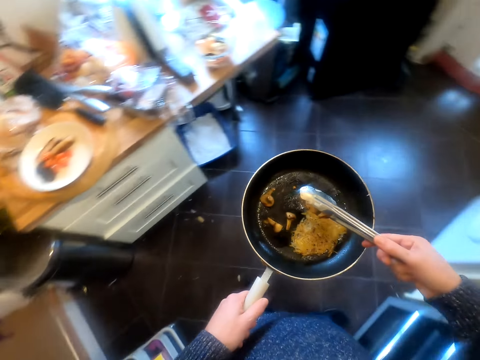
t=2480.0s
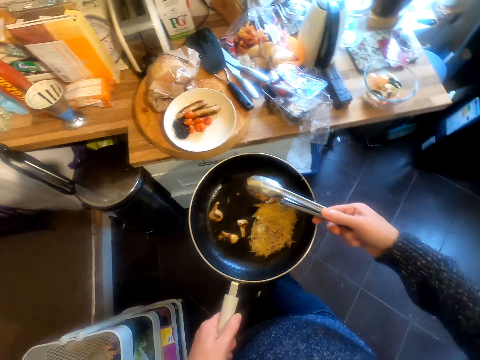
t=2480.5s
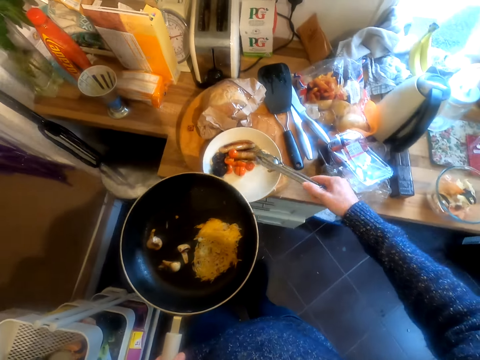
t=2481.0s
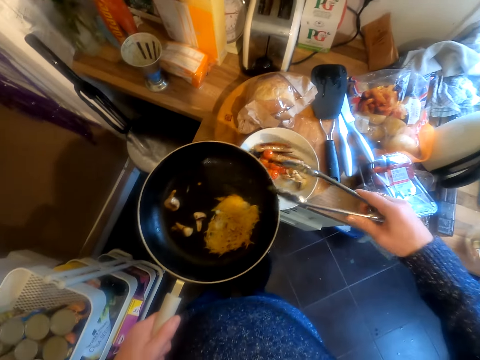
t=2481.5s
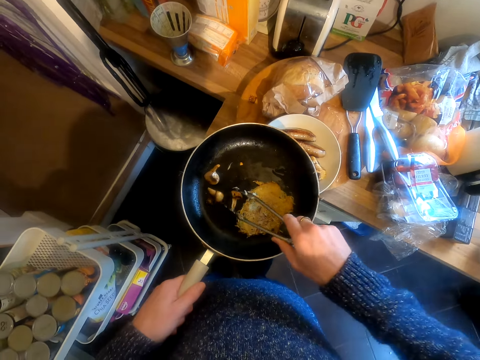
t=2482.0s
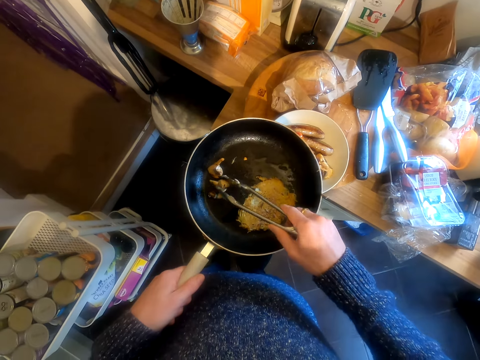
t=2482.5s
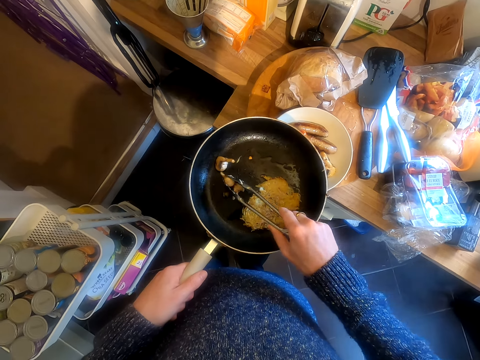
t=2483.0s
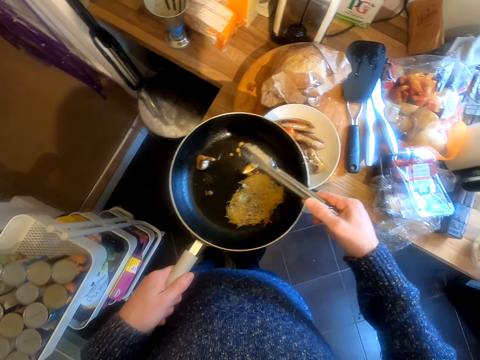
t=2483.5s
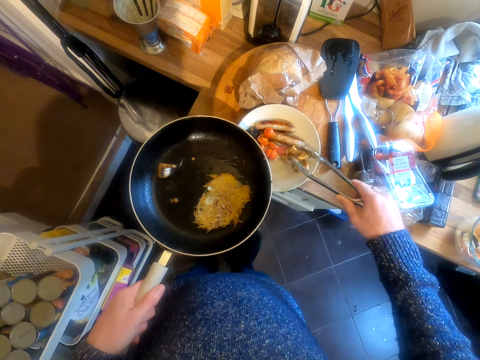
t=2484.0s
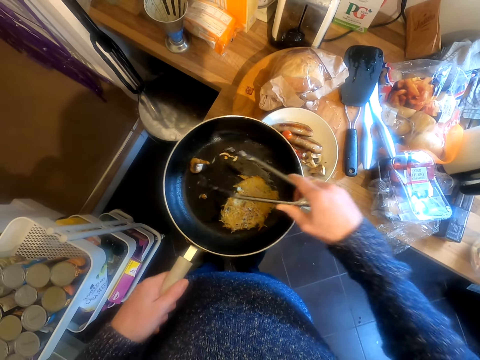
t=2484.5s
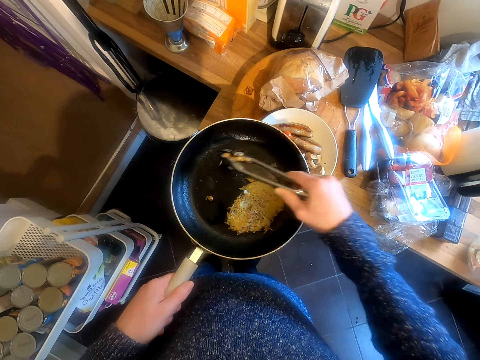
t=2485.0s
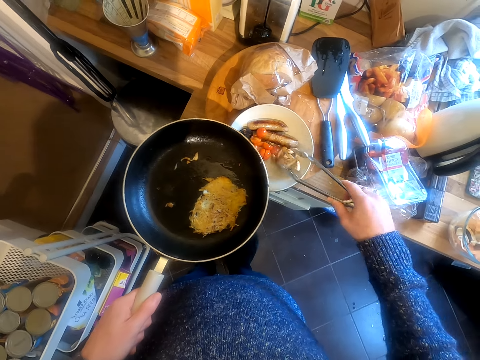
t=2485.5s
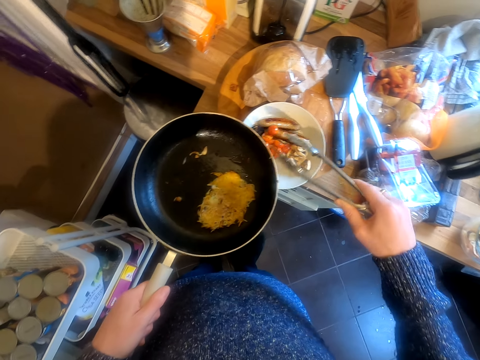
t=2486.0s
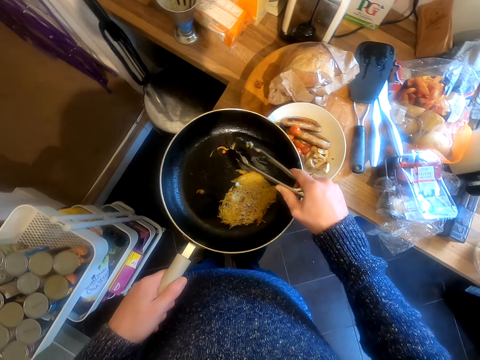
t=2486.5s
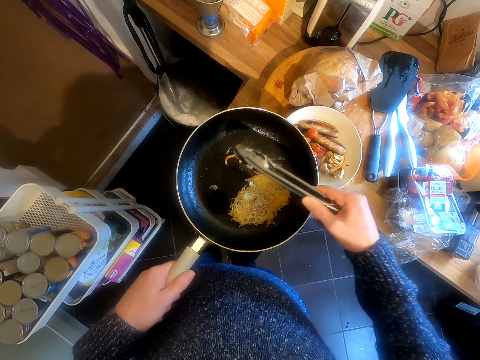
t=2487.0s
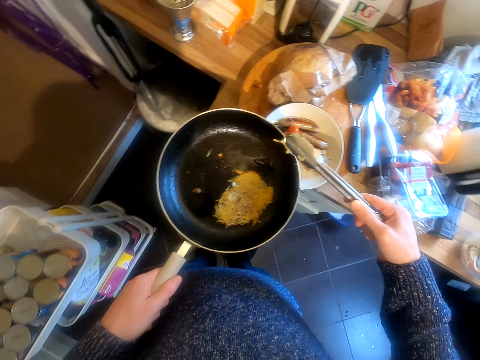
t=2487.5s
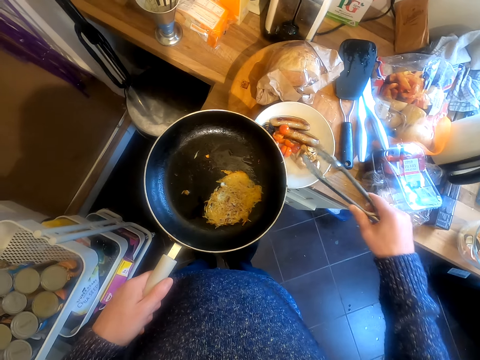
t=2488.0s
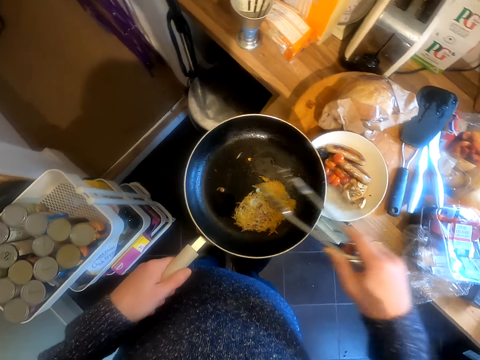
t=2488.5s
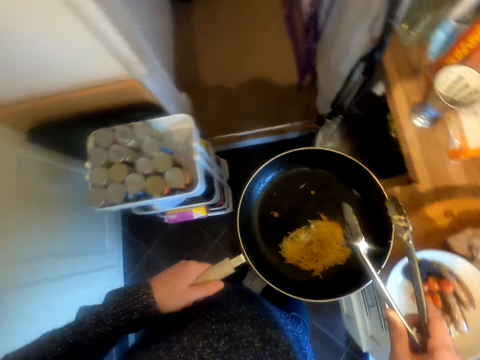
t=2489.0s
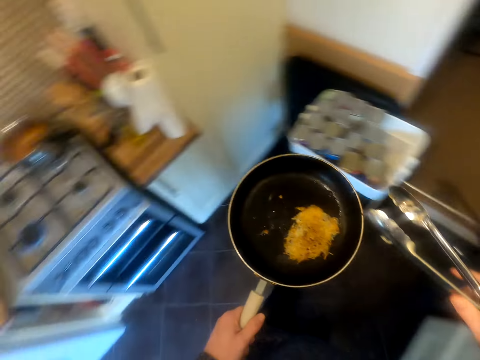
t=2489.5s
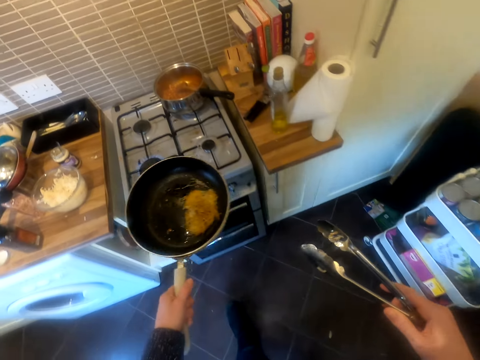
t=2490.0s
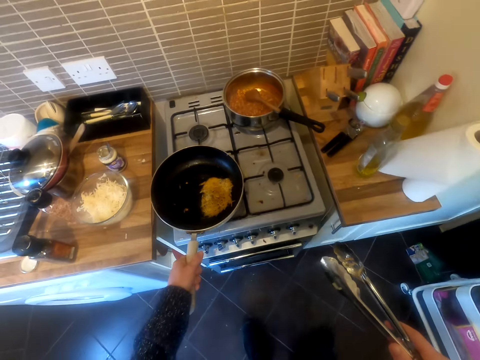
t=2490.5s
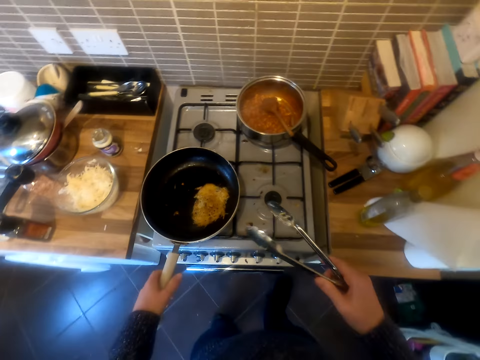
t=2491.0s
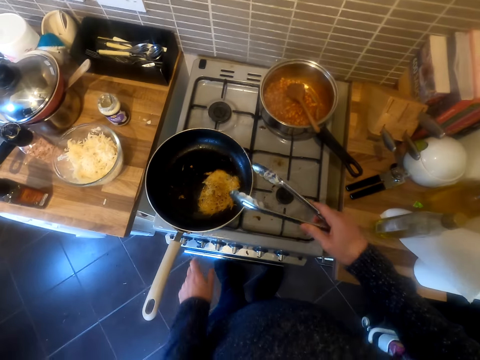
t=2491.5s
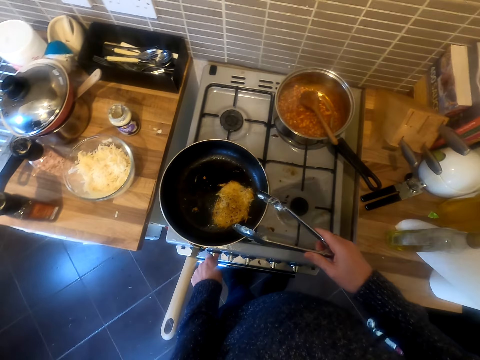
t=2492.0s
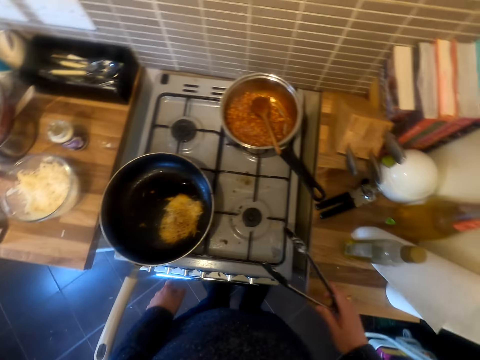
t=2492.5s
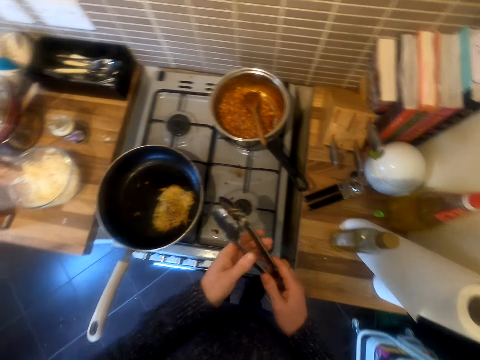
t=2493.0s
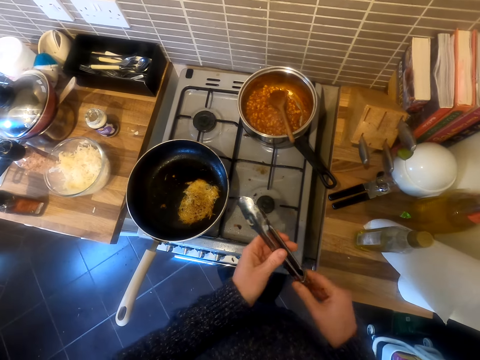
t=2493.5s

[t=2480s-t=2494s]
The camera wearer lifts the frying pan. They make a move. They put the food on the plate. They scoop the food. They put the food on the plate. They scoop the food. They put the food on the plate. They scoop the food. They put the food on the plate. They move around. They put the frying pan on the gas. They open the gas.

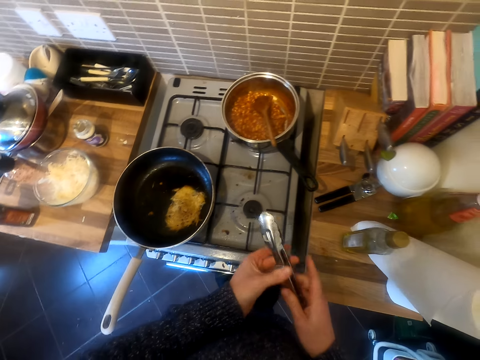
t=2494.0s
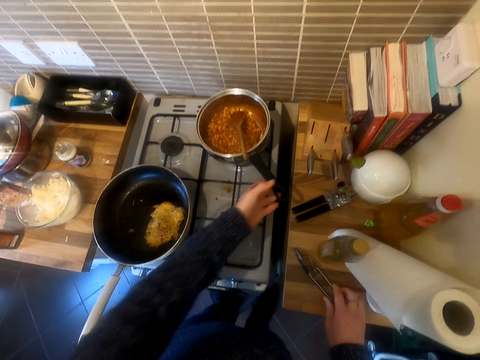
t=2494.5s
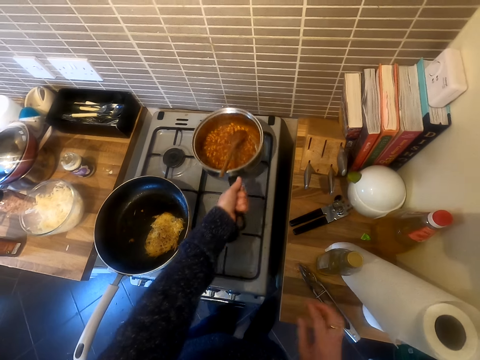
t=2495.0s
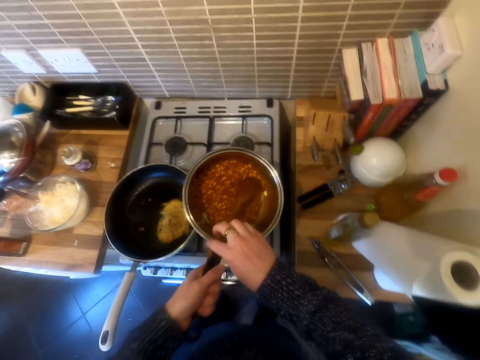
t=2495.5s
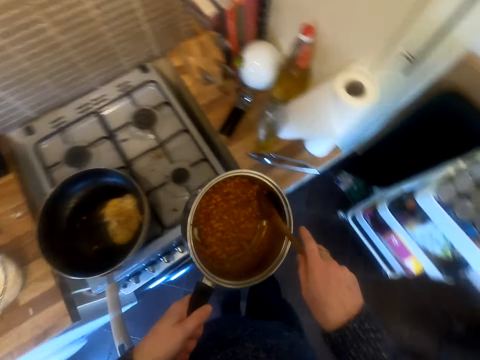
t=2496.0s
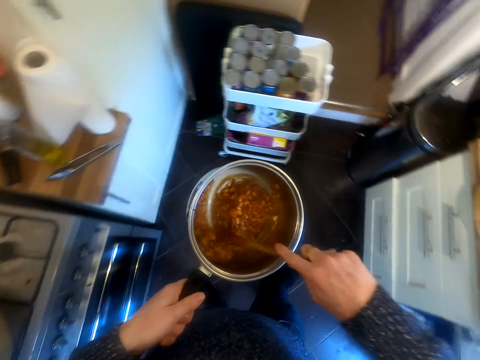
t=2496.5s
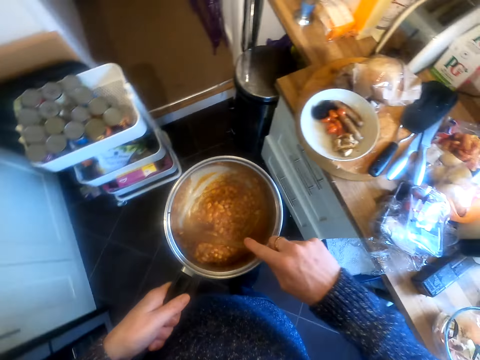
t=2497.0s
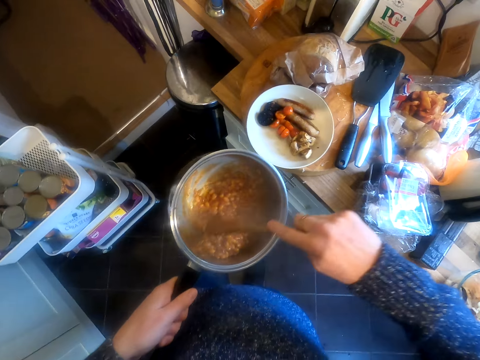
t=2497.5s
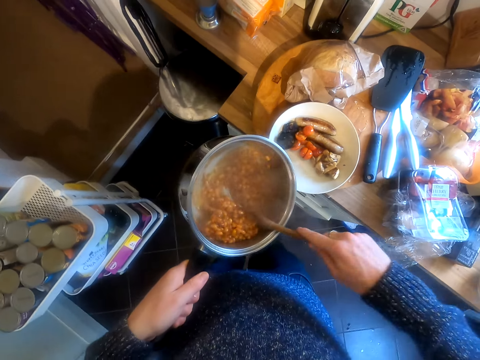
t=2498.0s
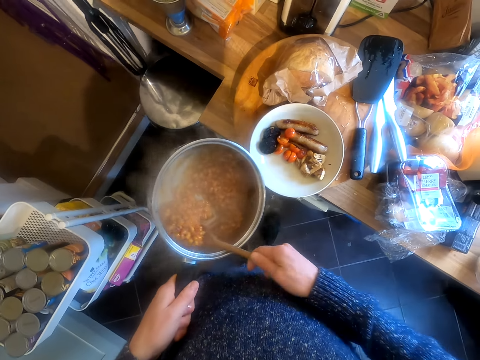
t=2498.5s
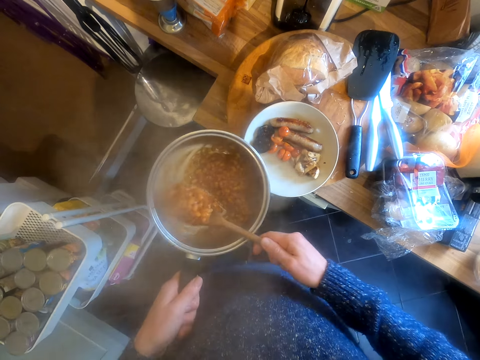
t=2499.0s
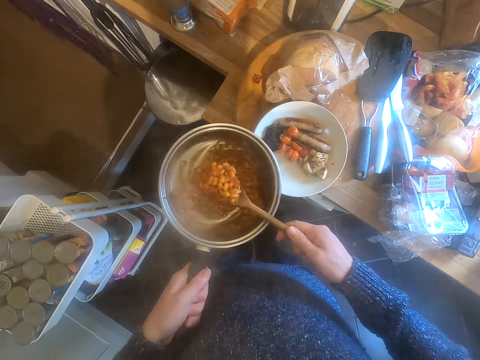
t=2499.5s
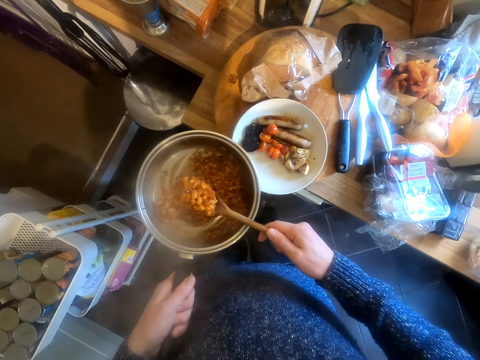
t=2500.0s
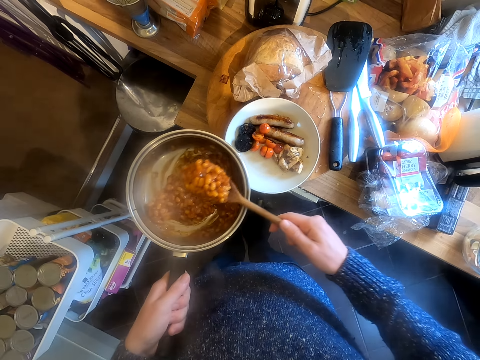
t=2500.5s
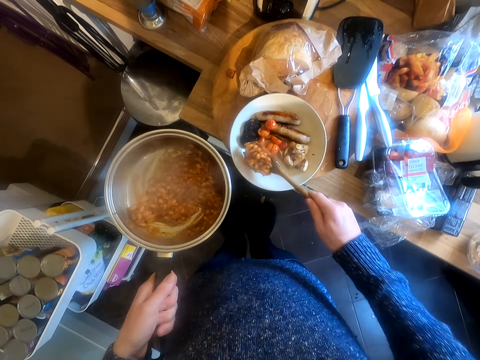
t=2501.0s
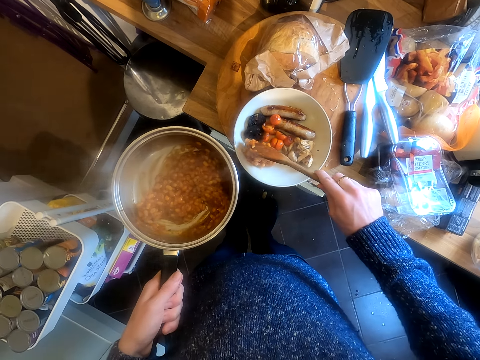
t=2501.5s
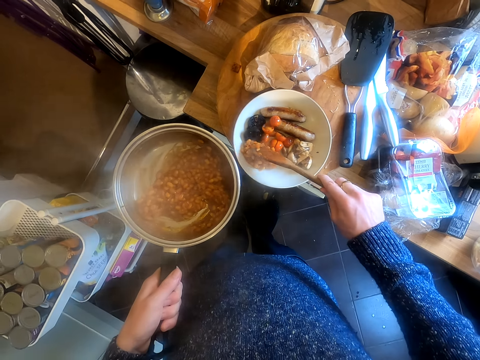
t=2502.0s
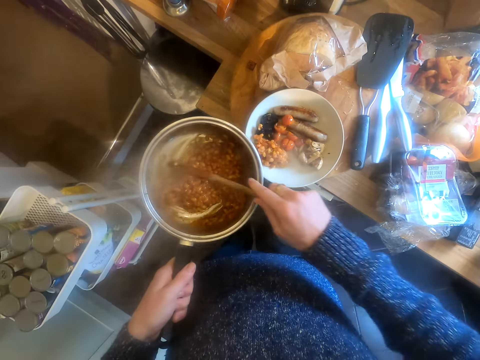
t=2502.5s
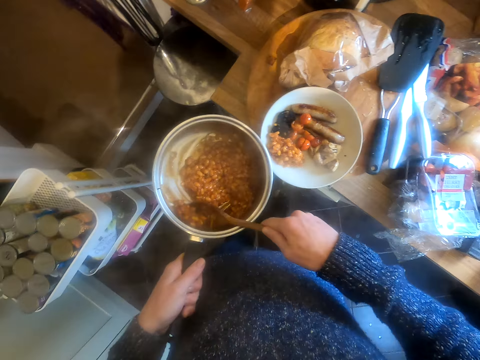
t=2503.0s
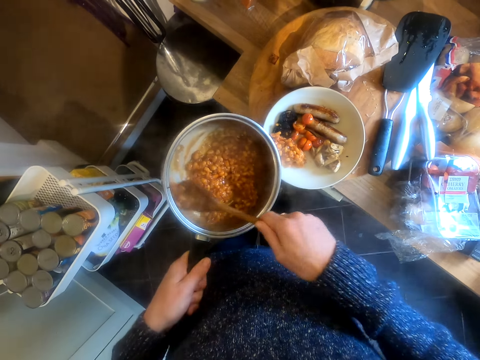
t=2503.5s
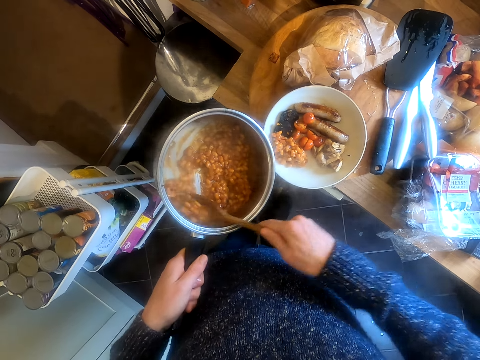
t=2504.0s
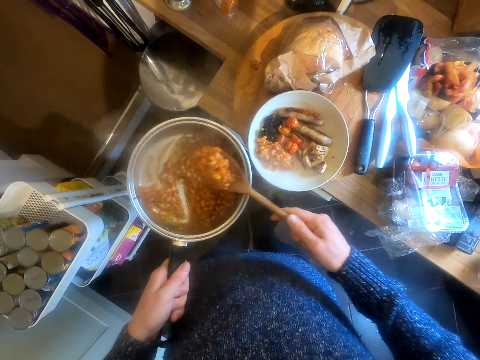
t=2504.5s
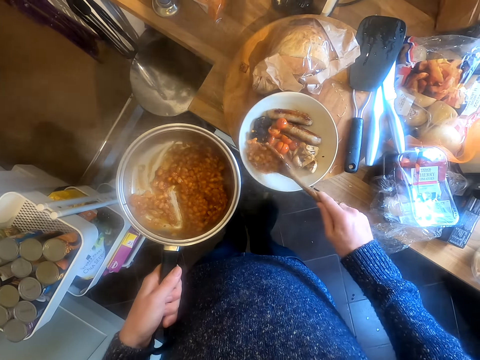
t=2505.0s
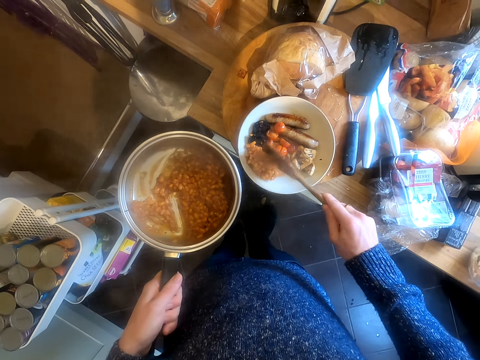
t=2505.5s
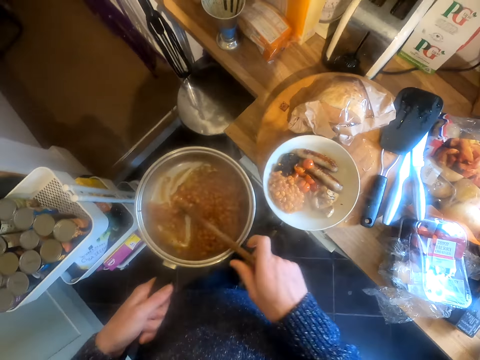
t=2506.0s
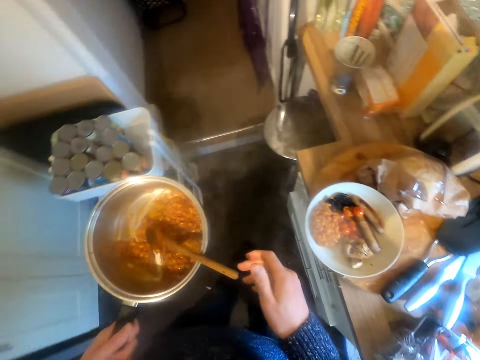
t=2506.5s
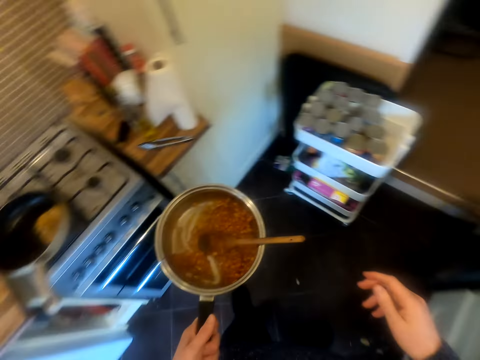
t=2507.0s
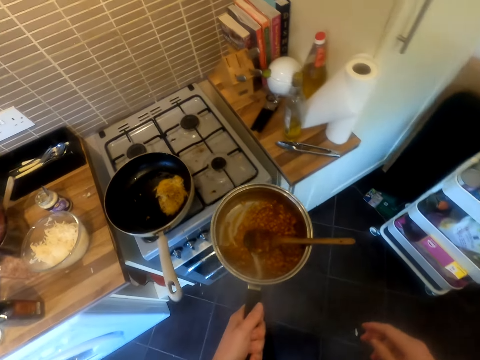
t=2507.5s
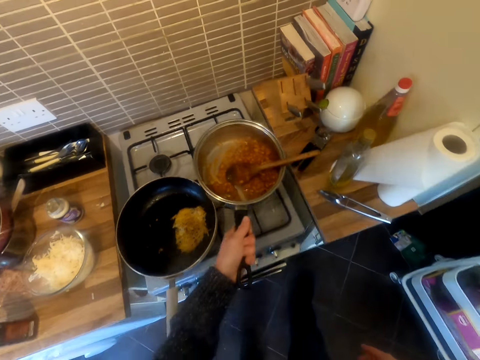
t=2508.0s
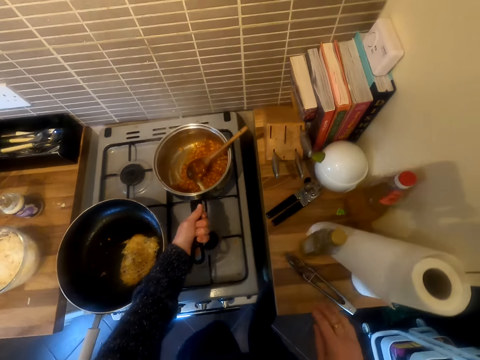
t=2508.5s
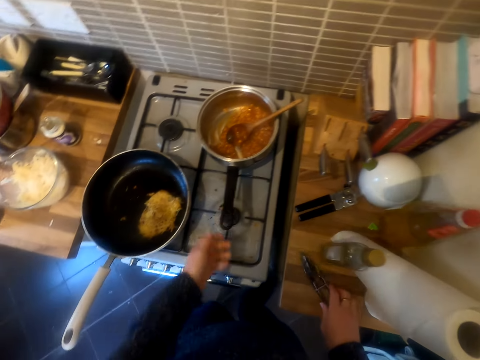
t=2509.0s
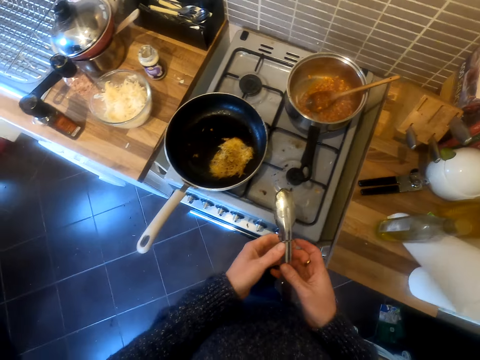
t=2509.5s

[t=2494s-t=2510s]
The camera wearer puts the tong down. They hold a cooking pot. They lift the pot. They stir the food. They scoop the food. They serve the food. They put the food in the plate. They put the food in the plate again. They make a move. They put the pot on the gas. They pick up the cooking tong.
